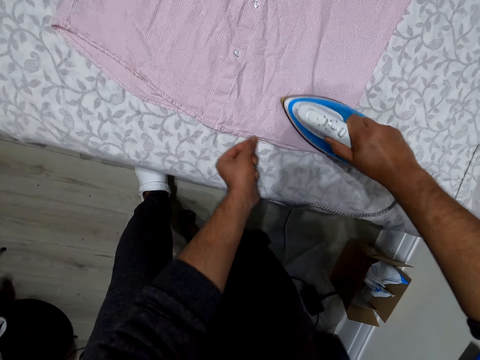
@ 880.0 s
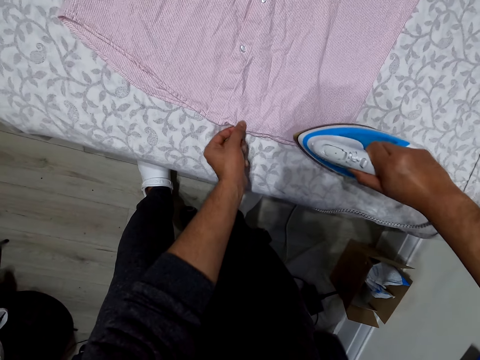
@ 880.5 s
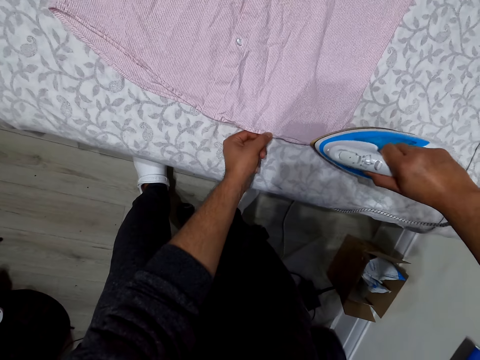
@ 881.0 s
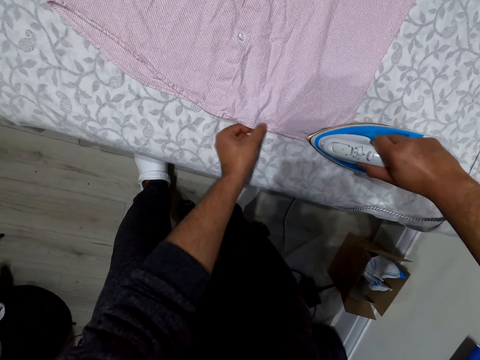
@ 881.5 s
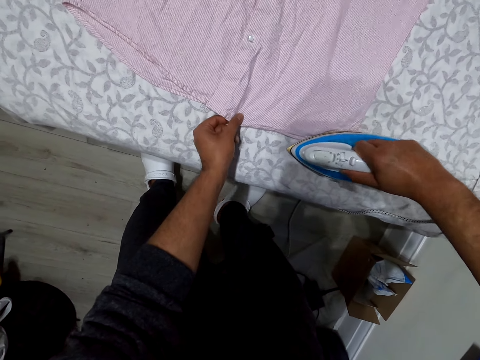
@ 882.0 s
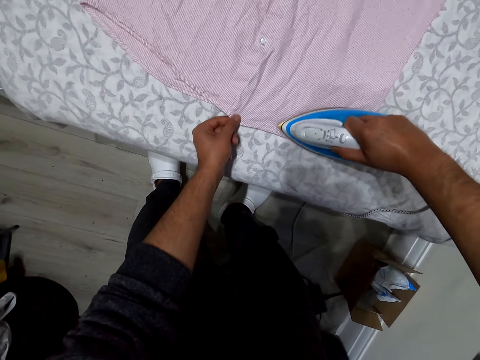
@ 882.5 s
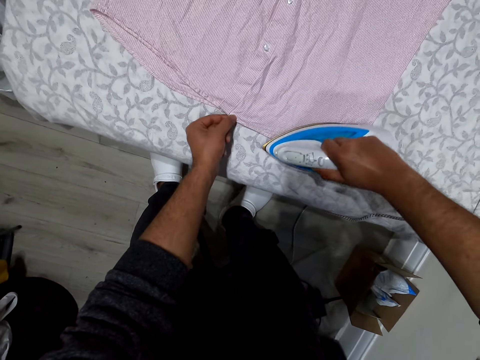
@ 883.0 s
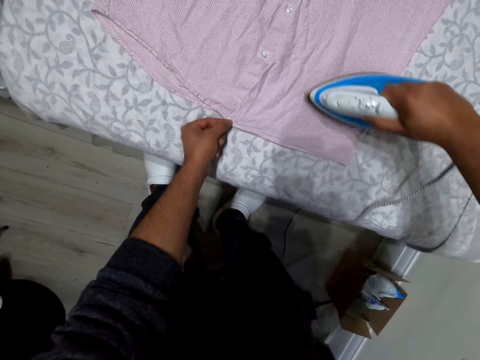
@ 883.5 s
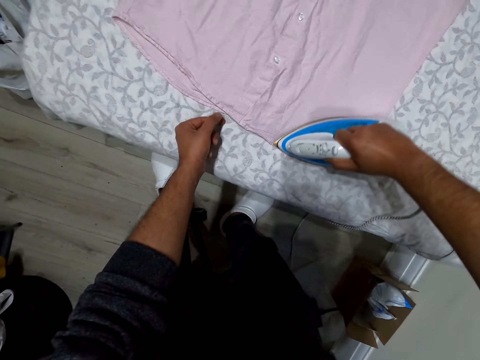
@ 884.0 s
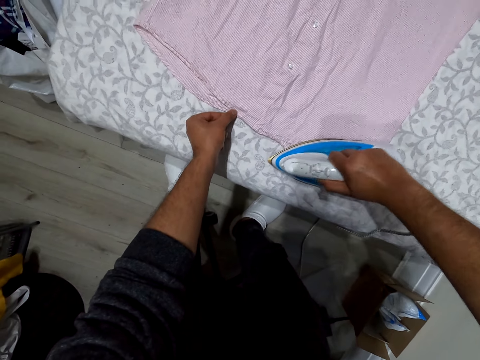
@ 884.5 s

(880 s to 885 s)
The camera wearer irons the shirt.

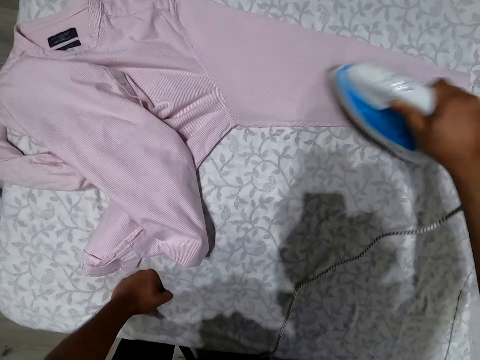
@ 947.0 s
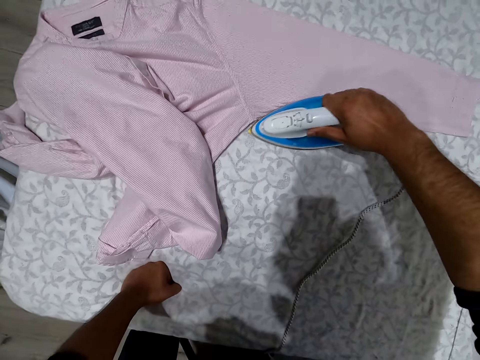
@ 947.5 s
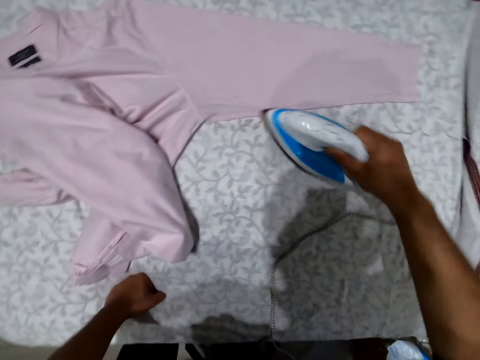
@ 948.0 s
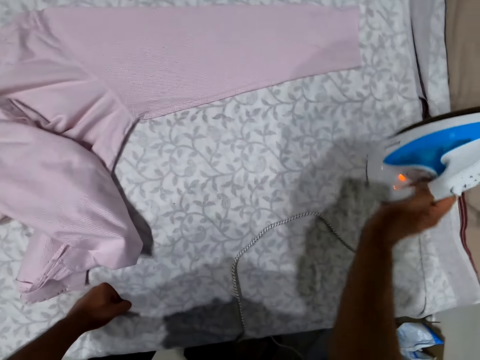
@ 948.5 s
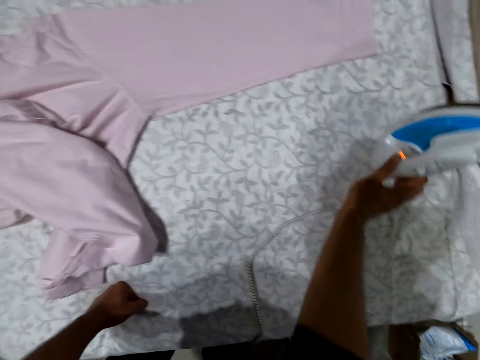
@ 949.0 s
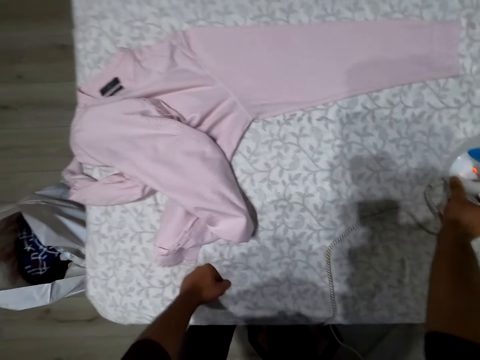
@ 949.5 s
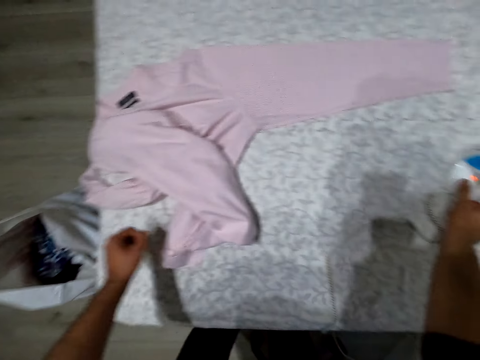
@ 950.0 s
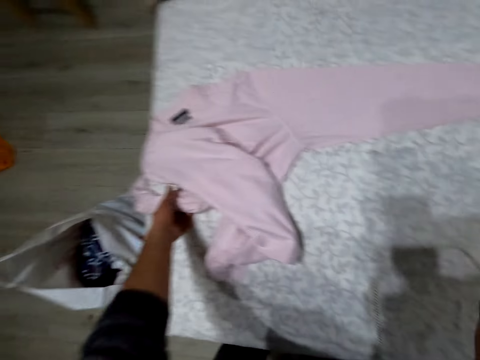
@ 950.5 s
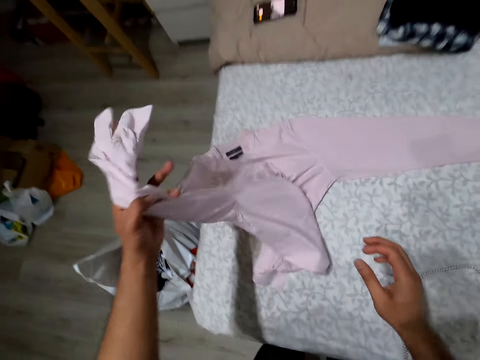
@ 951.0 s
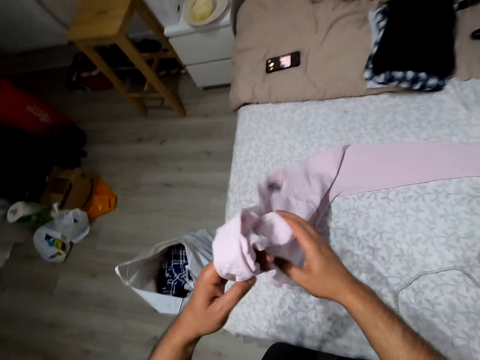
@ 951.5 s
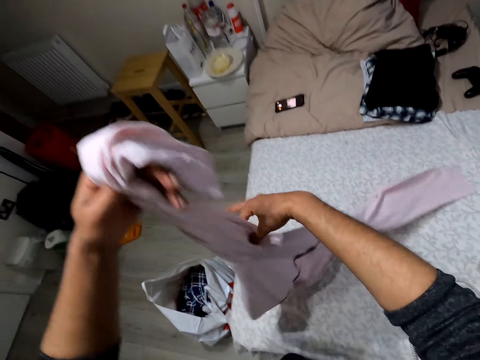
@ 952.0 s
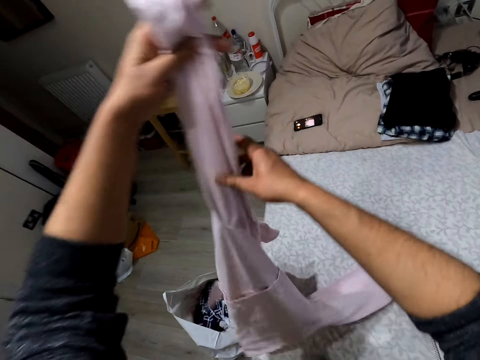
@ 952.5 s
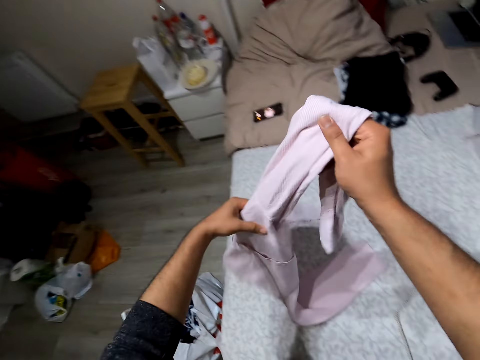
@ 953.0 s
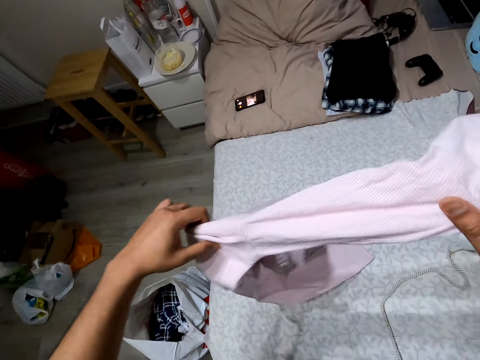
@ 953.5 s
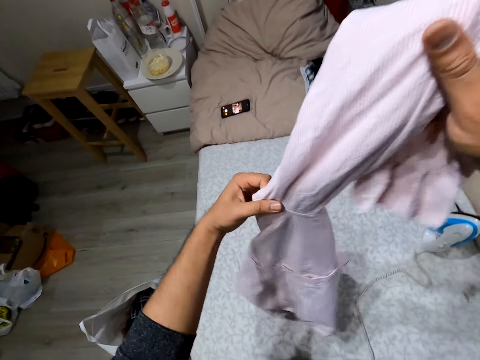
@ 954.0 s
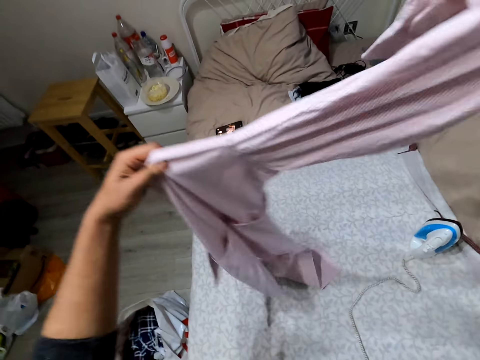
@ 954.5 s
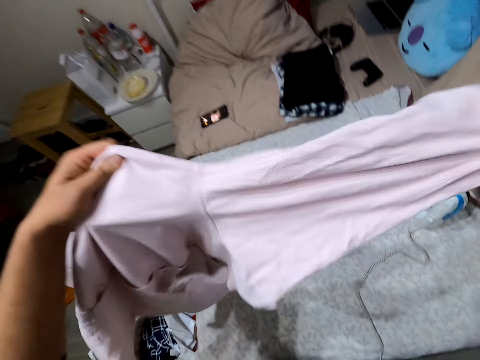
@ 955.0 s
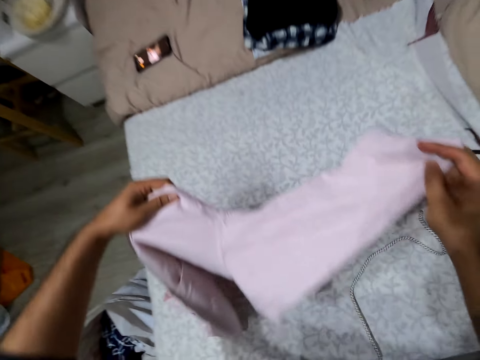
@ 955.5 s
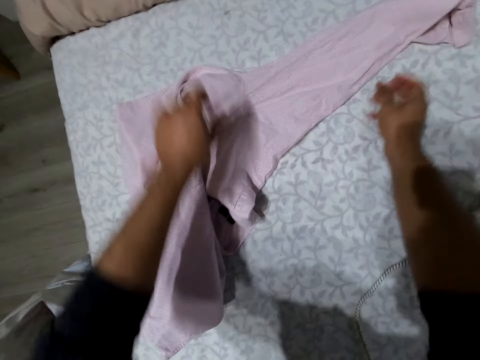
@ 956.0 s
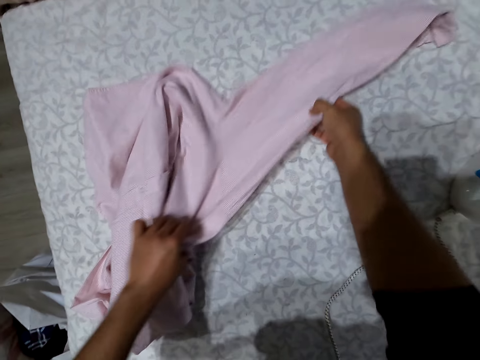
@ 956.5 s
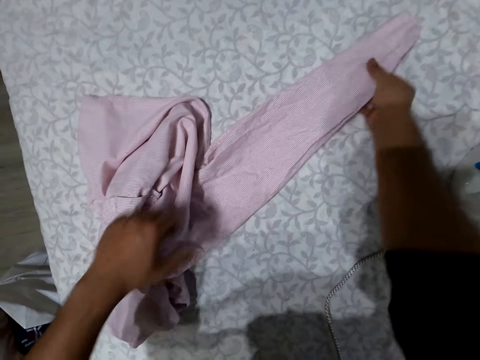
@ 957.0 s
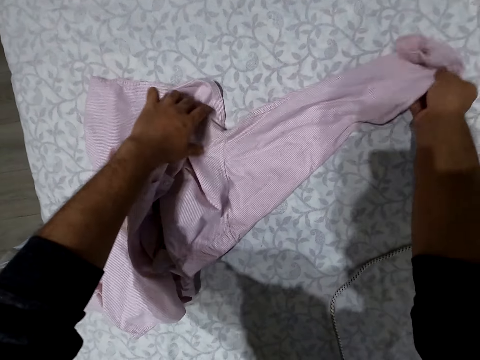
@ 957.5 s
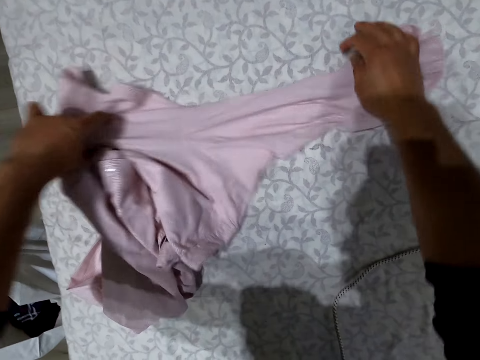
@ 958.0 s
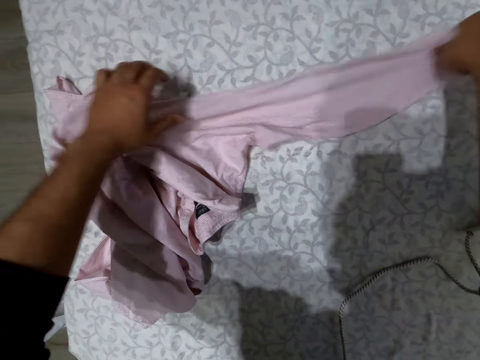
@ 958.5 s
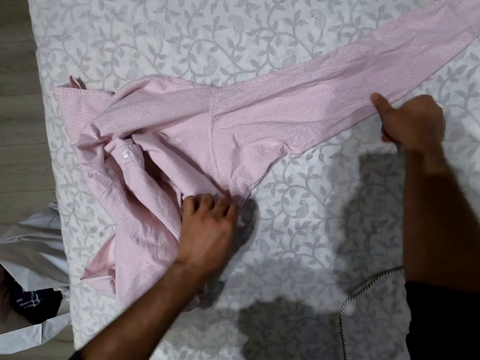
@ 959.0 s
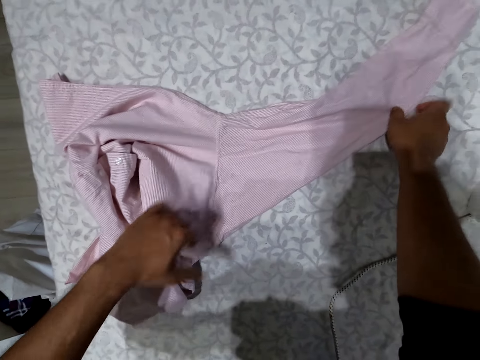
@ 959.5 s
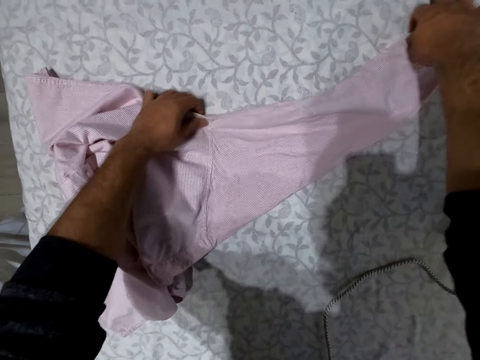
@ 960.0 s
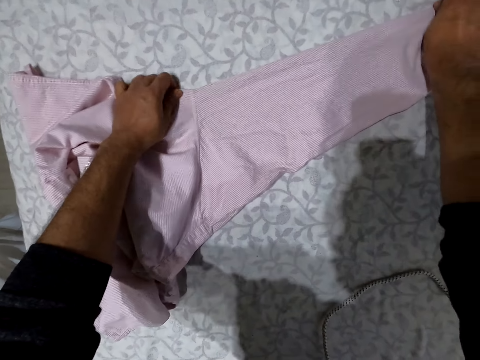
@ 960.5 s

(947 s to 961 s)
The camera wearer puts the iron box aside. They pick the shirt. They spread the hand of the shirt on the bed. They drop the shirt. They straighten the shirt.

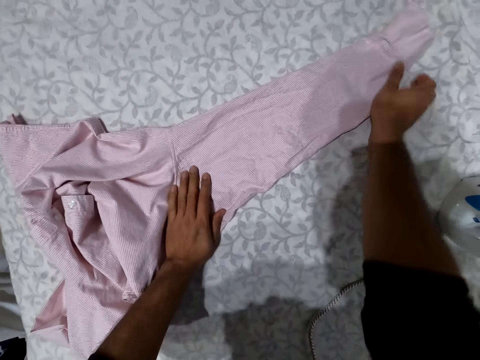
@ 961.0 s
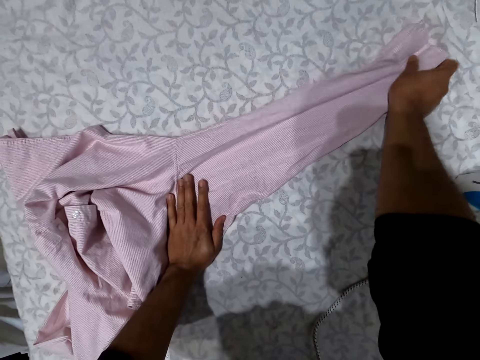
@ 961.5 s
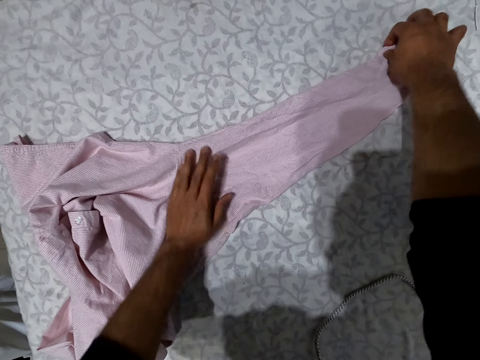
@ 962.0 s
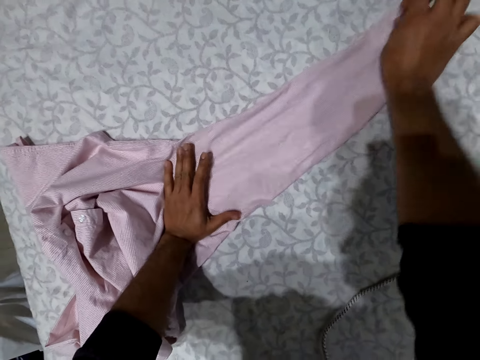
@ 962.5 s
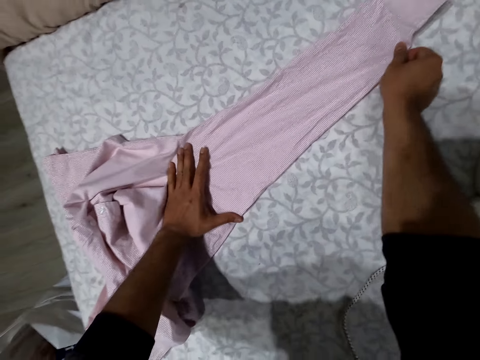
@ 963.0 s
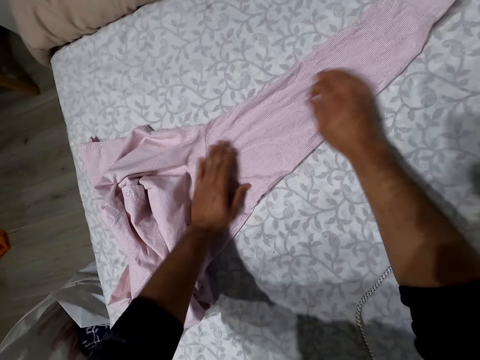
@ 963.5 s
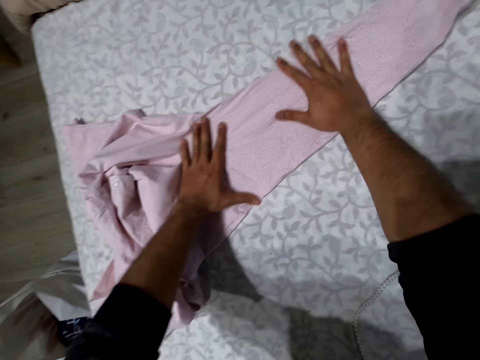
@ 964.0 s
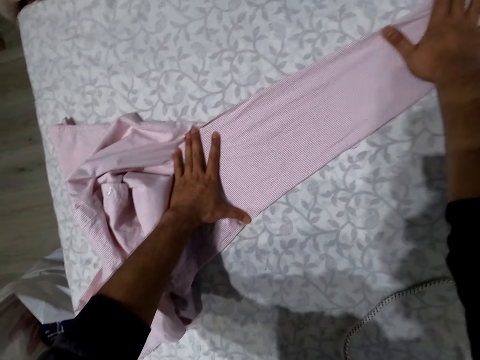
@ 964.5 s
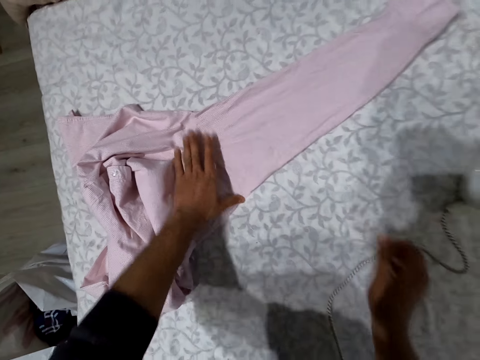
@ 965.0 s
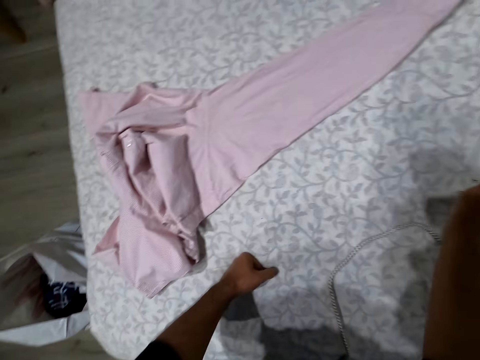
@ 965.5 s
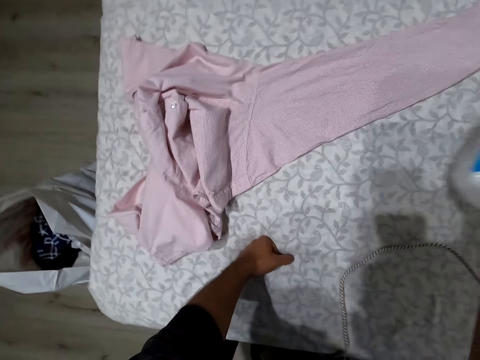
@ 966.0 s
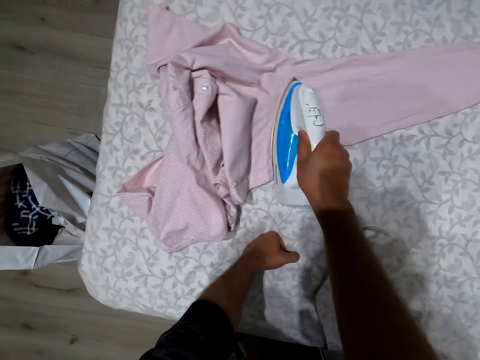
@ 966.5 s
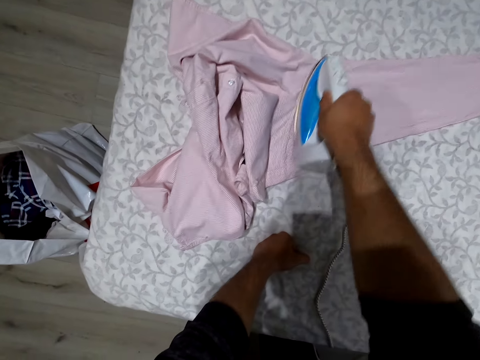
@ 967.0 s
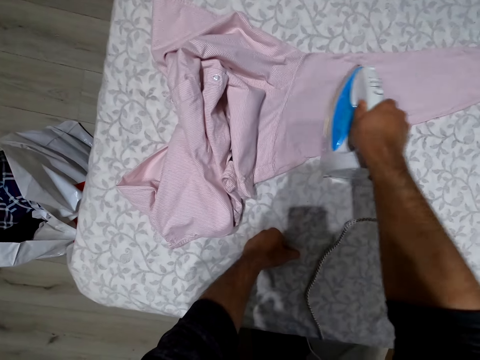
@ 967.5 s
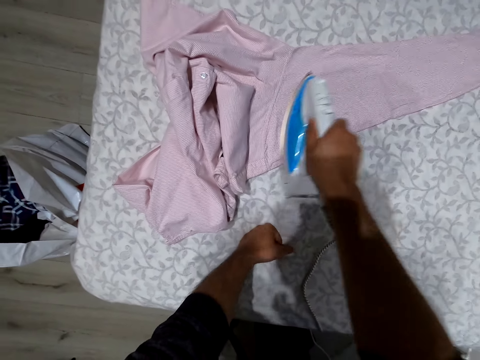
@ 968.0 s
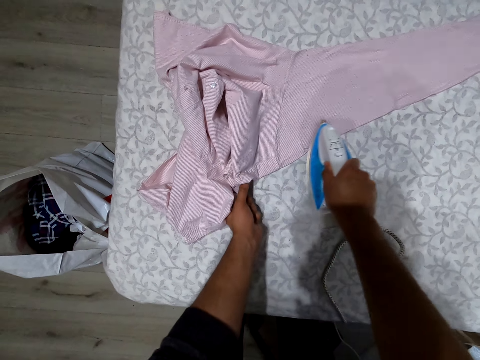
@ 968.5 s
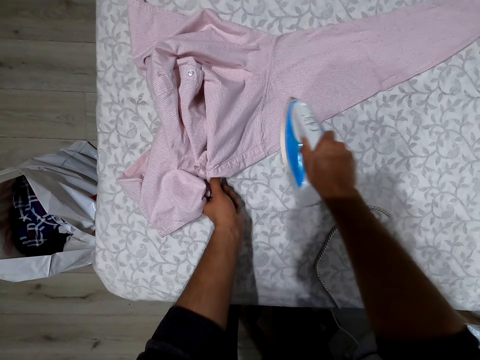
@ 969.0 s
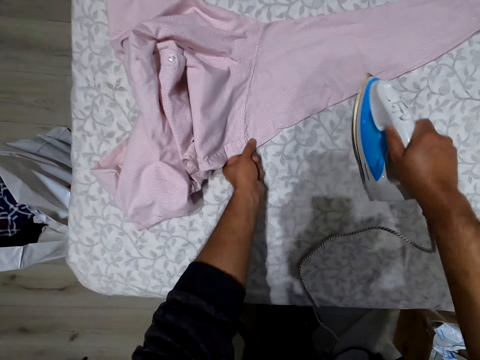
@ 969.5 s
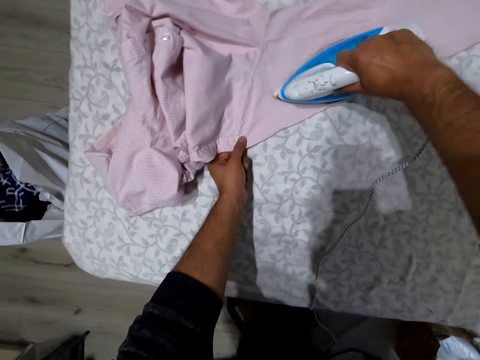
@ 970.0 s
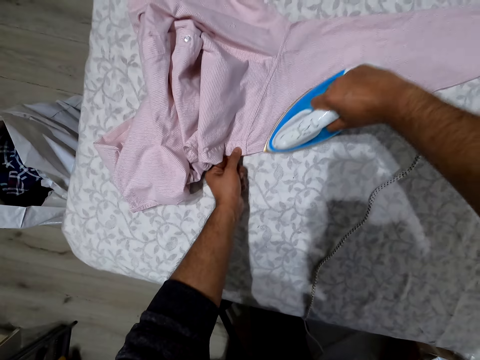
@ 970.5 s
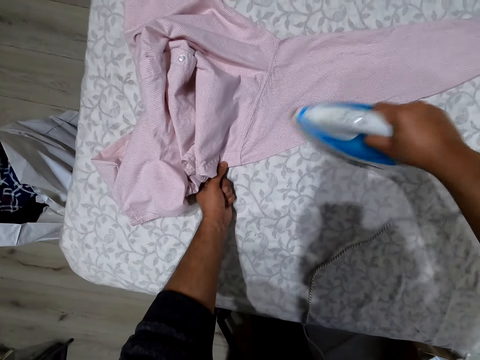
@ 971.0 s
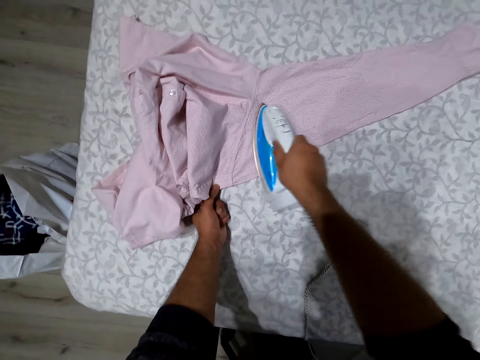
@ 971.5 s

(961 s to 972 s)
The camera wearer picks the iron box. They iron the hand of the shirt.
